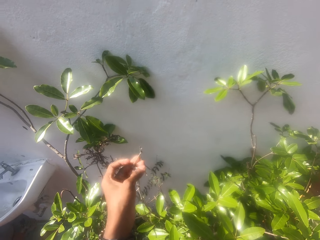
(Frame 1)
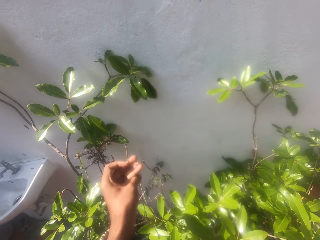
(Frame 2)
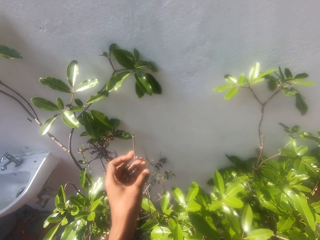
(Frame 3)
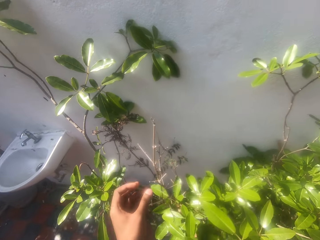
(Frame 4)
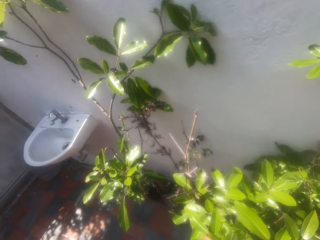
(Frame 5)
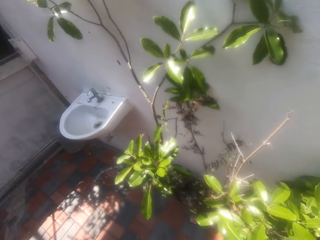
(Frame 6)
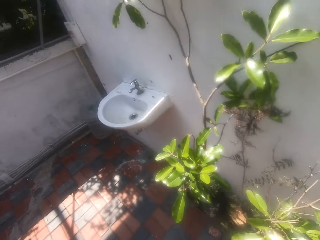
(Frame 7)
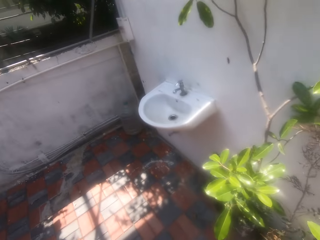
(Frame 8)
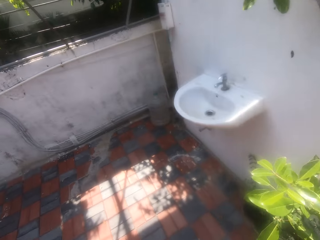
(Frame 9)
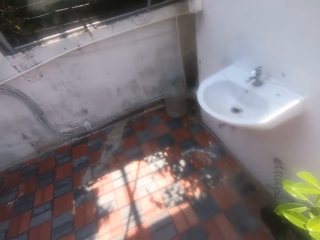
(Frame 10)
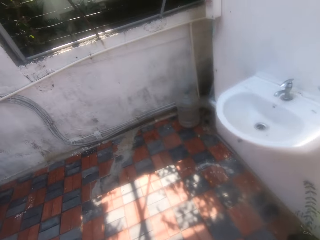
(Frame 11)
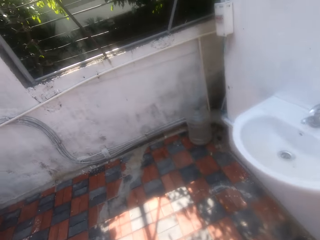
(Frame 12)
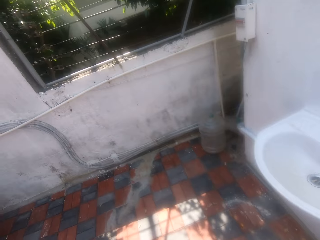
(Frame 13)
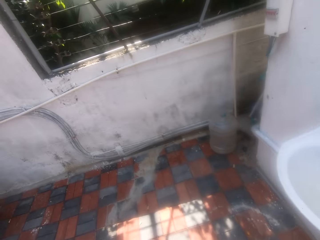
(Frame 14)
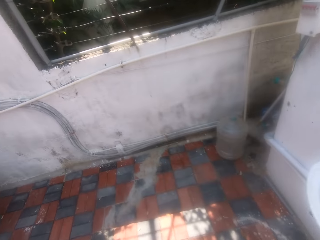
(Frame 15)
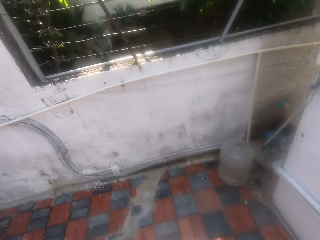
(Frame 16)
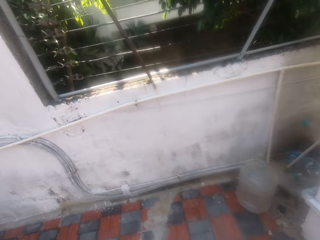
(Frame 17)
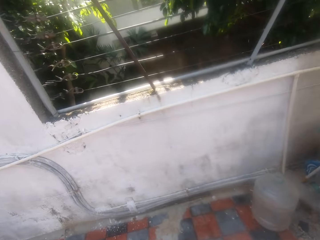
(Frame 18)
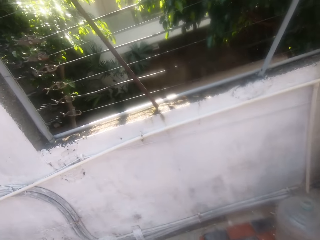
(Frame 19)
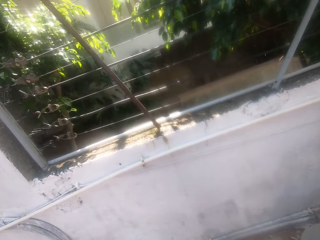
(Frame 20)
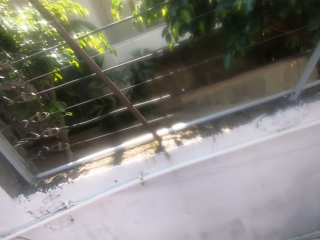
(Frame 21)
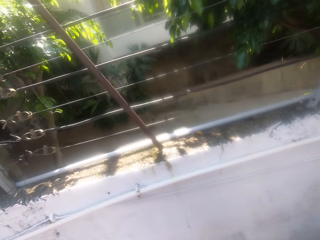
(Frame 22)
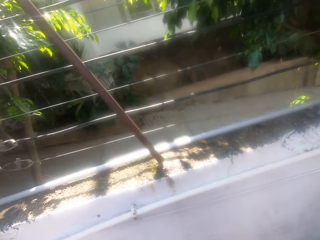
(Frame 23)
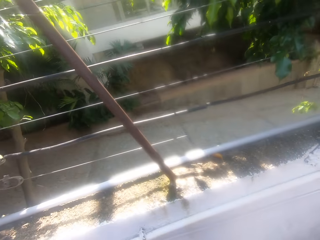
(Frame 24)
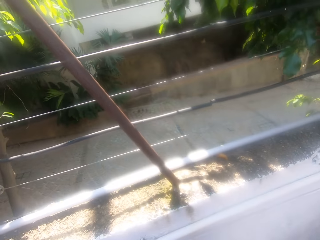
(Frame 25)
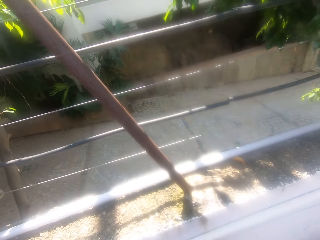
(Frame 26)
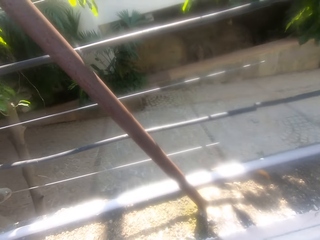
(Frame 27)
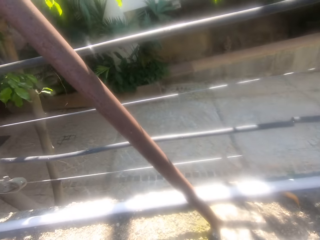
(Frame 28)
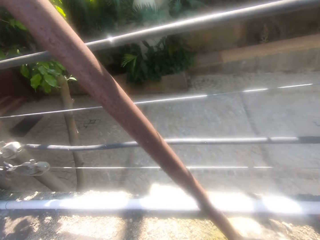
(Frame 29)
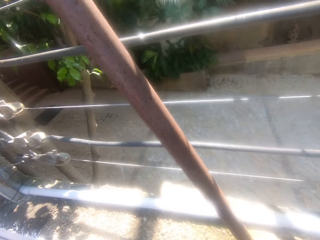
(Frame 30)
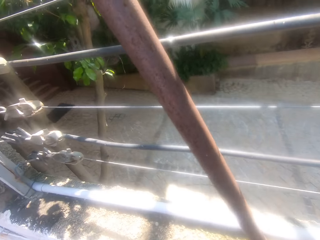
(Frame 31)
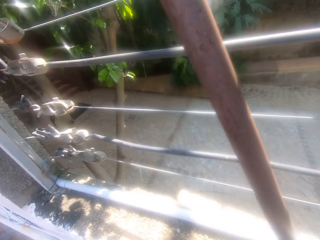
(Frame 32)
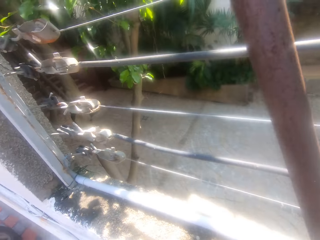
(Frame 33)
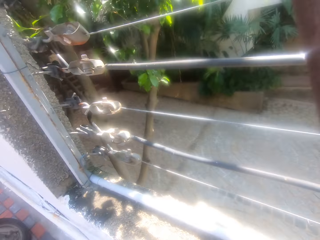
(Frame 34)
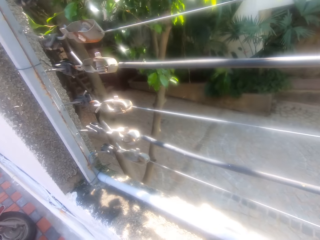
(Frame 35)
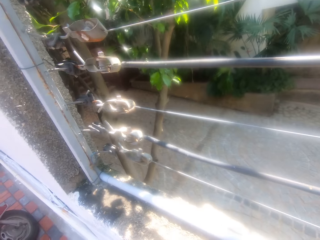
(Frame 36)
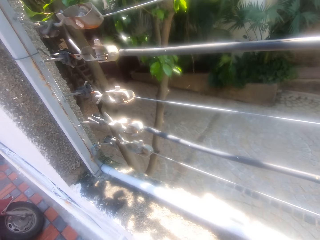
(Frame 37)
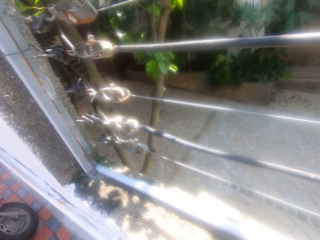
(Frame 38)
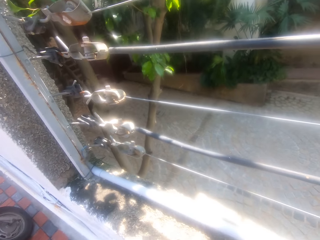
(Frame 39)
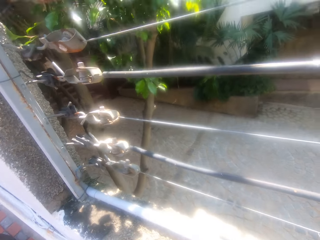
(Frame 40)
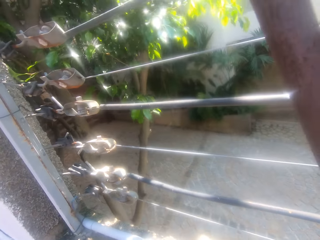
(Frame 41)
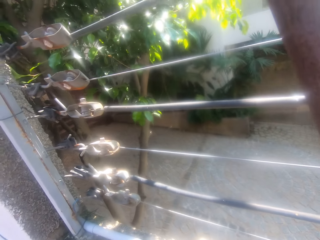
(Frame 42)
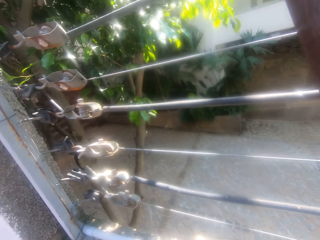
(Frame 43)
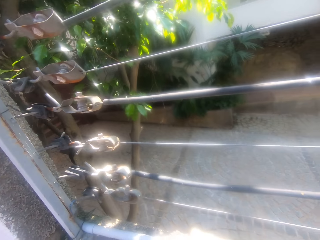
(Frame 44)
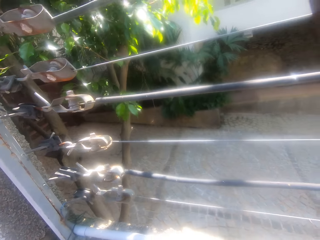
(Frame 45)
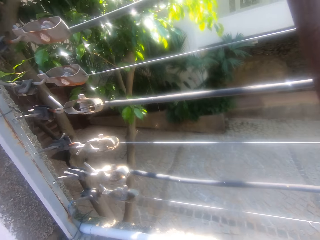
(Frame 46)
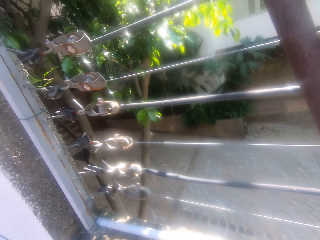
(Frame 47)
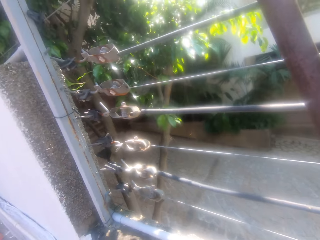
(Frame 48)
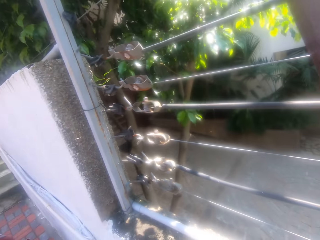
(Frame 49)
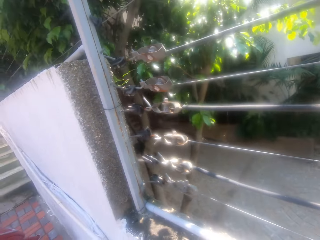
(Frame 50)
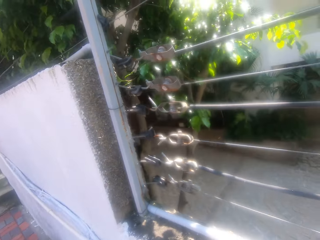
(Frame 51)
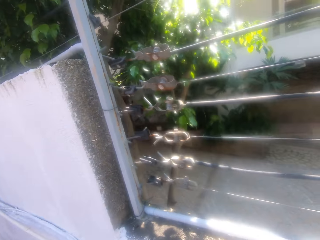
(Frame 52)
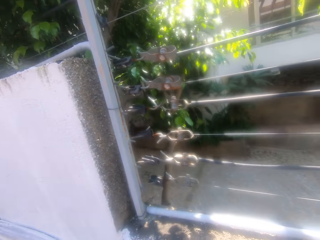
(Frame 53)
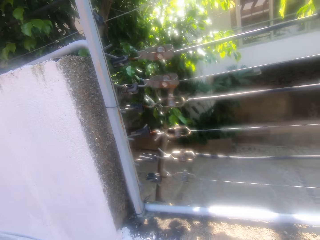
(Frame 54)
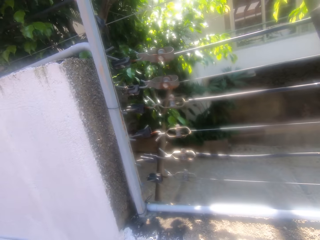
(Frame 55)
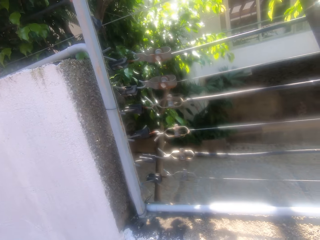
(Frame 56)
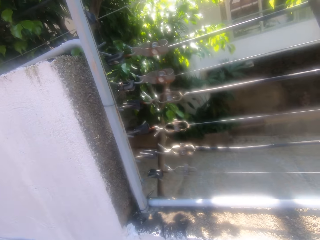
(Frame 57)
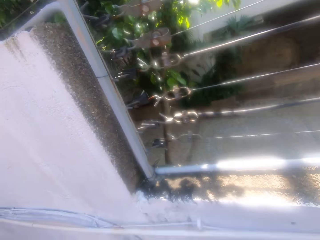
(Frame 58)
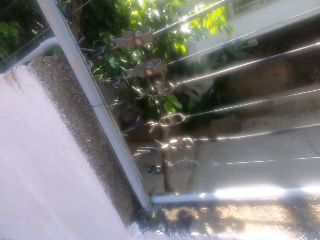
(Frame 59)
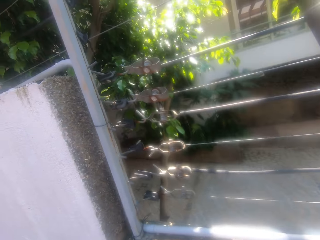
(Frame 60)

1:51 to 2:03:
The camera wearer cuts part of the dry tree with the right hand. They talk on the phone. They look through the fence.

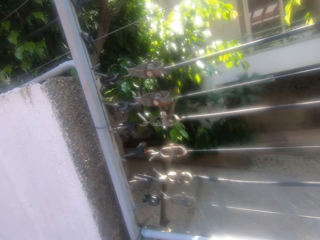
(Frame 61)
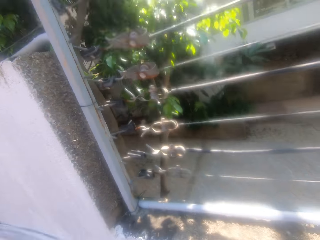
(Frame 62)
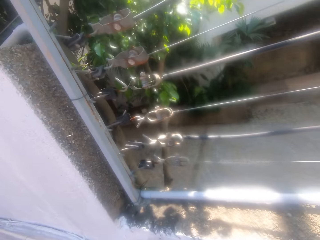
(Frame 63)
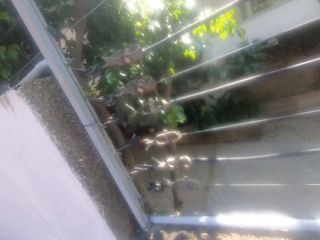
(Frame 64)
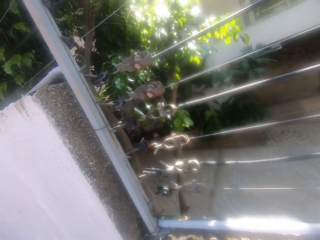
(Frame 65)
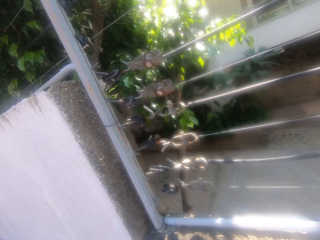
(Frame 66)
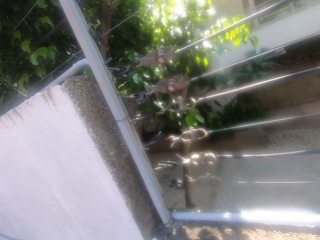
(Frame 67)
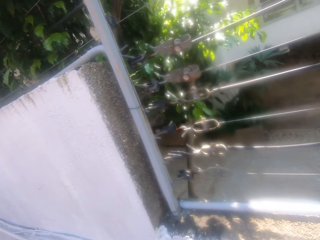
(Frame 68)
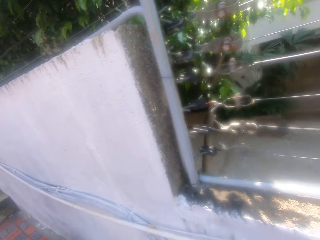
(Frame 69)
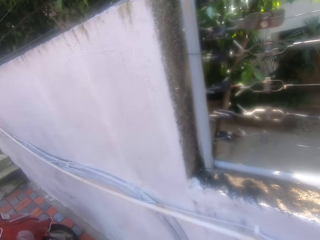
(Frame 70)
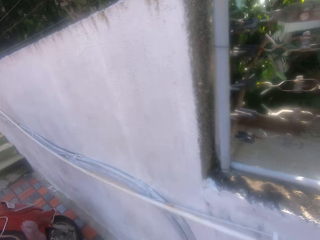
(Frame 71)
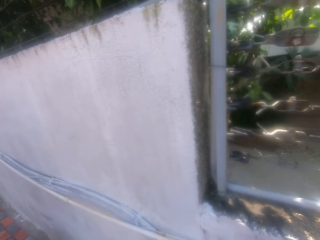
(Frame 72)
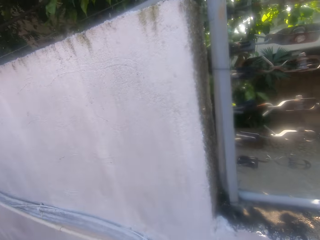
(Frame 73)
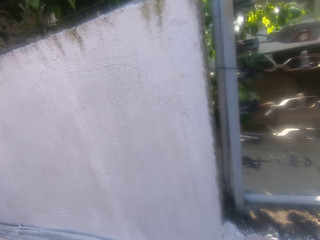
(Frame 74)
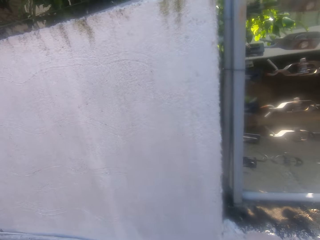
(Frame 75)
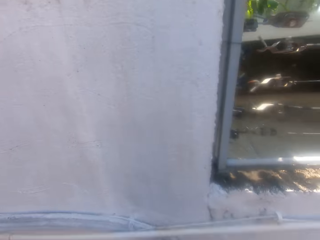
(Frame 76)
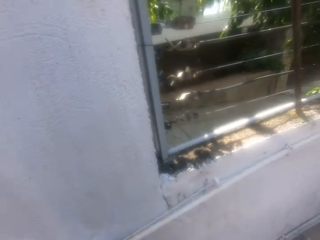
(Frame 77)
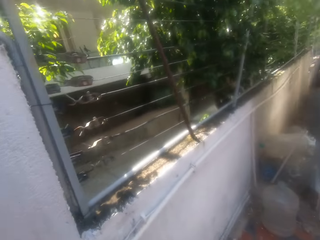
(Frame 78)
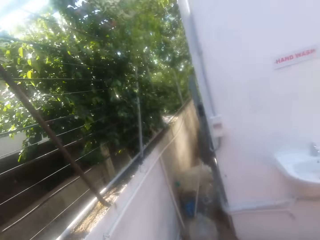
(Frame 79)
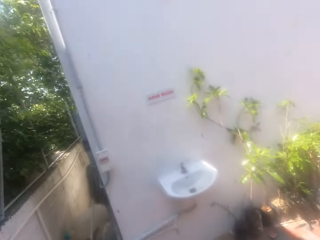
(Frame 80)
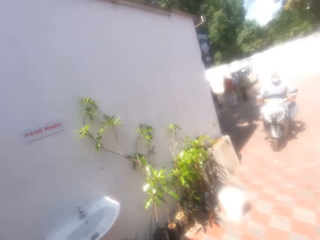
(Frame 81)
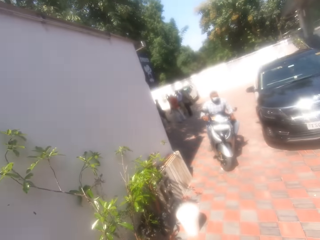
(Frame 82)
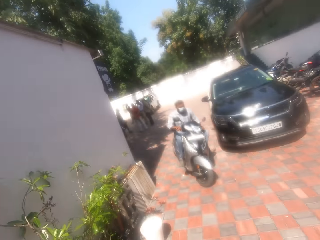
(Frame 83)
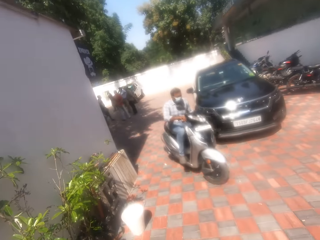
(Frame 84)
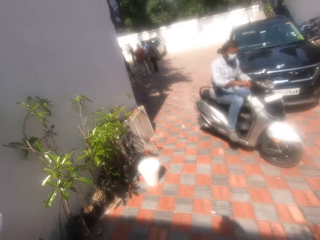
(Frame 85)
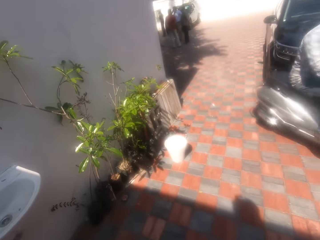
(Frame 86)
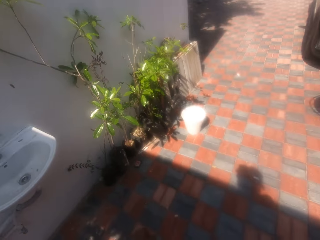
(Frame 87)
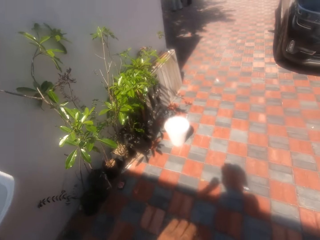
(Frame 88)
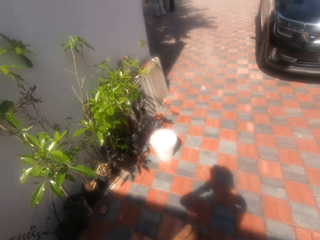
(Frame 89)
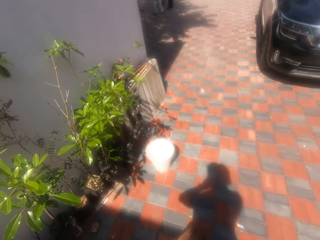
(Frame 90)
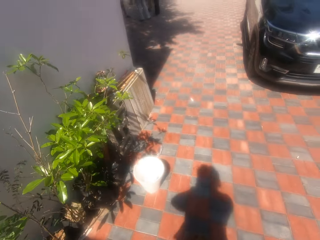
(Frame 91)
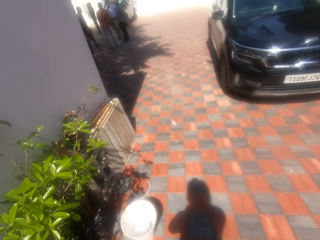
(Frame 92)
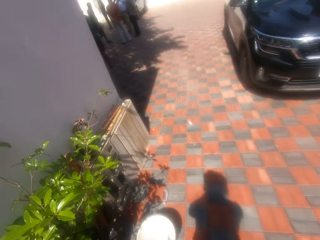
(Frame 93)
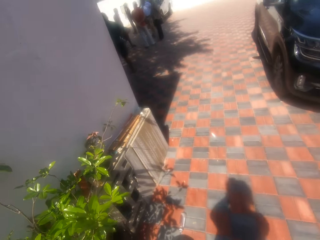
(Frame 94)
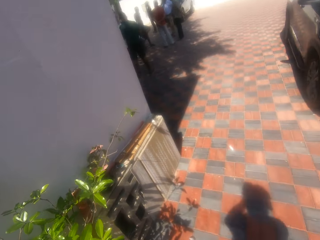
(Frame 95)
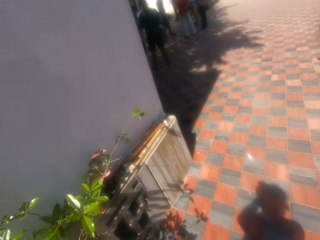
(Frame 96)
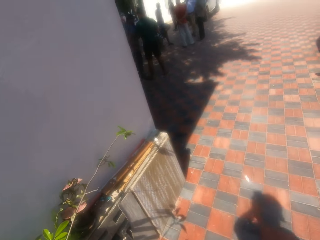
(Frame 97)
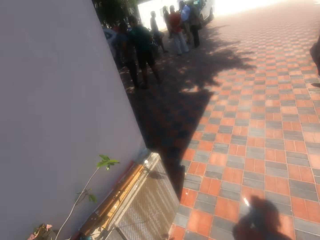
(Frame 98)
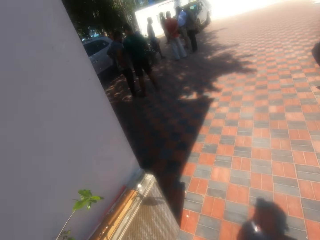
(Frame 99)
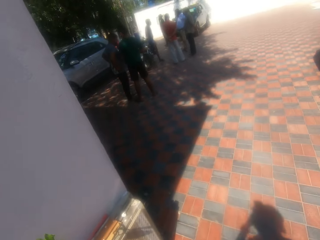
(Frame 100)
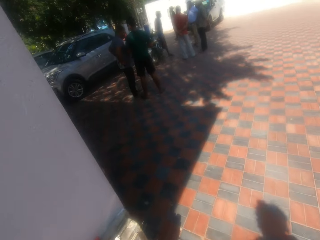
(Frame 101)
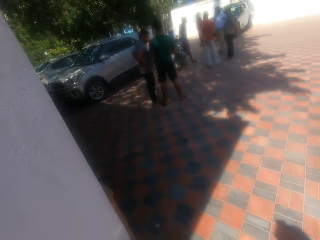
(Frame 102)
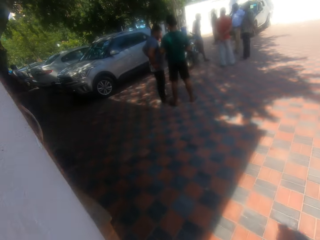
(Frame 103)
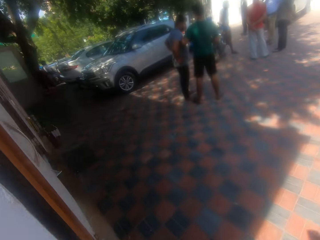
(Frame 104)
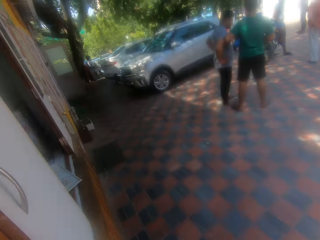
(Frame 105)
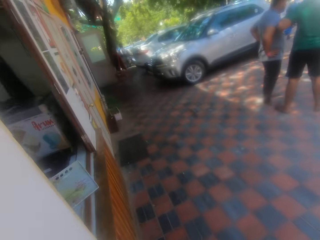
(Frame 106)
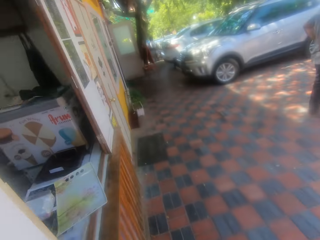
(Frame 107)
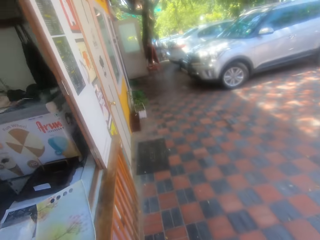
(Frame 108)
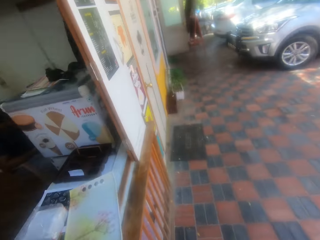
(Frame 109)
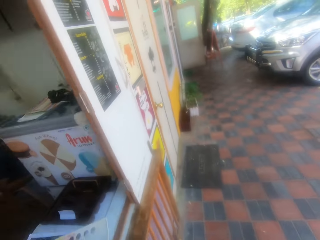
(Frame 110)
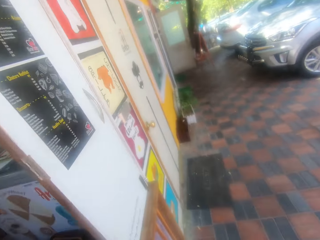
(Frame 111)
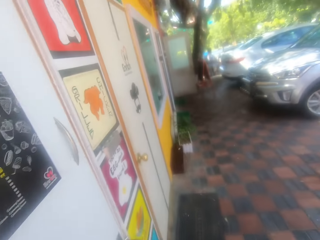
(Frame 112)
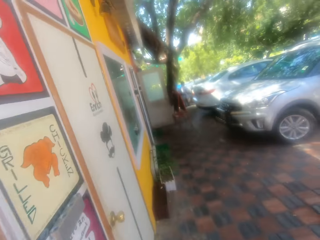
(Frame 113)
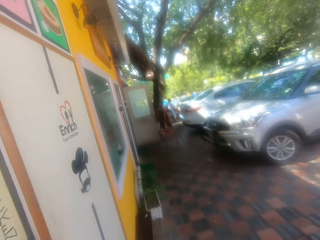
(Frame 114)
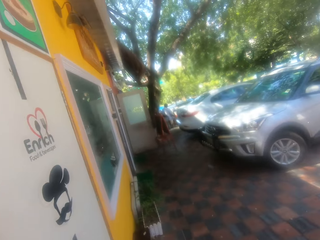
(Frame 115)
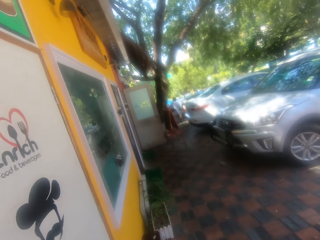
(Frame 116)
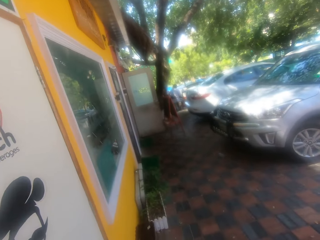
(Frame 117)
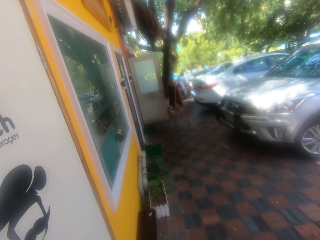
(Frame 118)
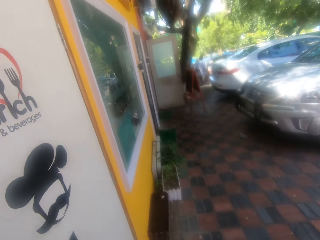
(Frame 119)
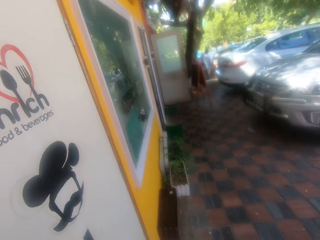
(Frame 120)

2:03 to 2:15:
The camera wearer looks at a person with the motorbike. They walk around the compound.
